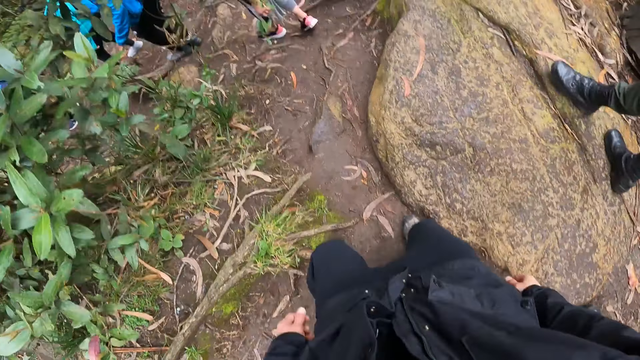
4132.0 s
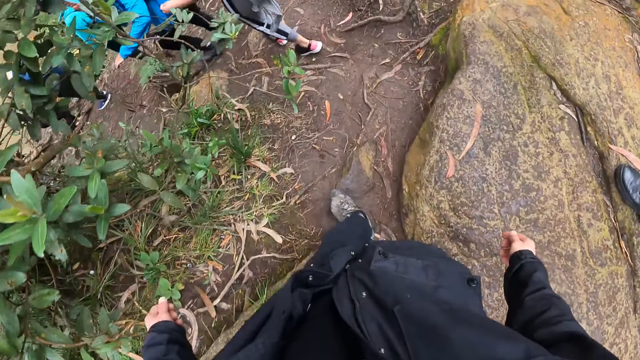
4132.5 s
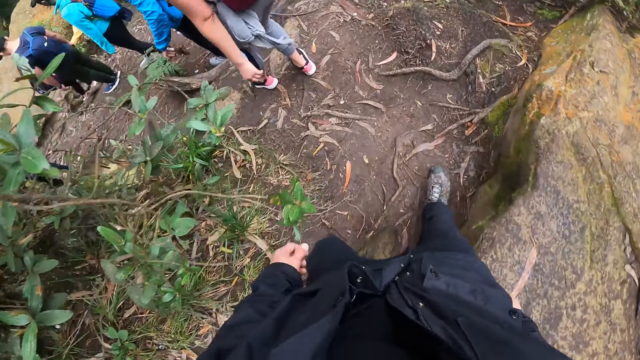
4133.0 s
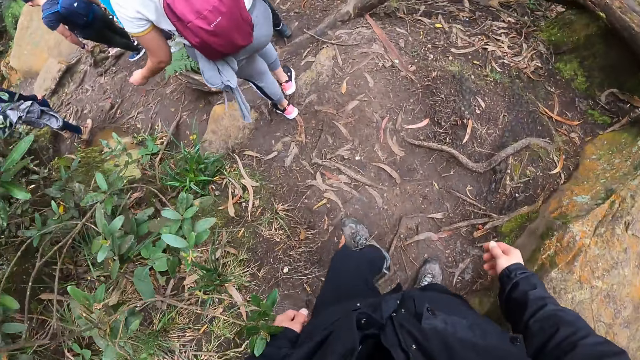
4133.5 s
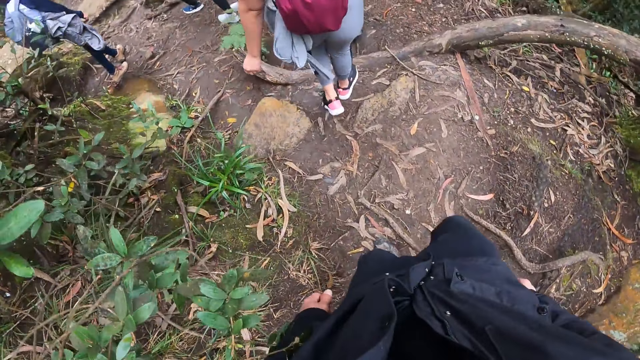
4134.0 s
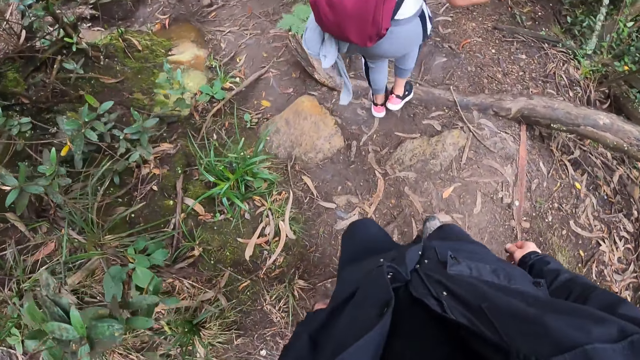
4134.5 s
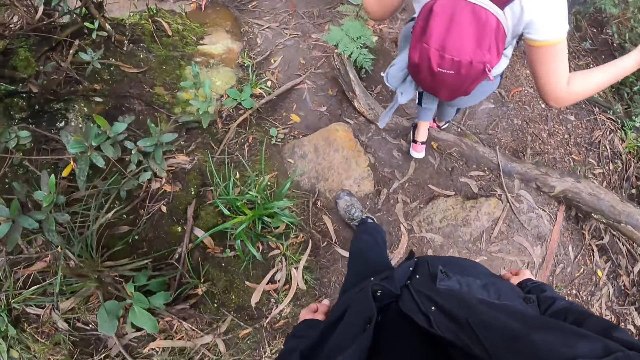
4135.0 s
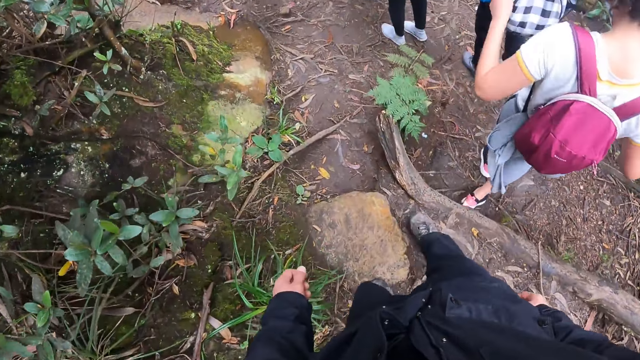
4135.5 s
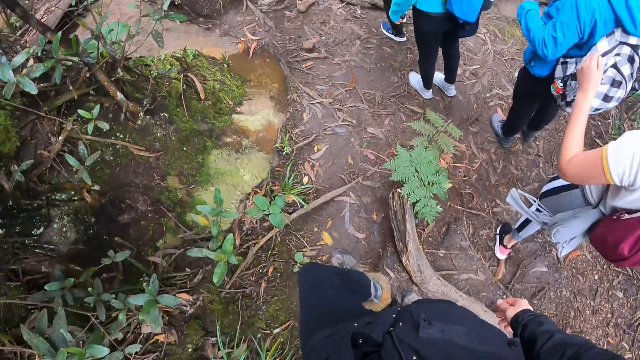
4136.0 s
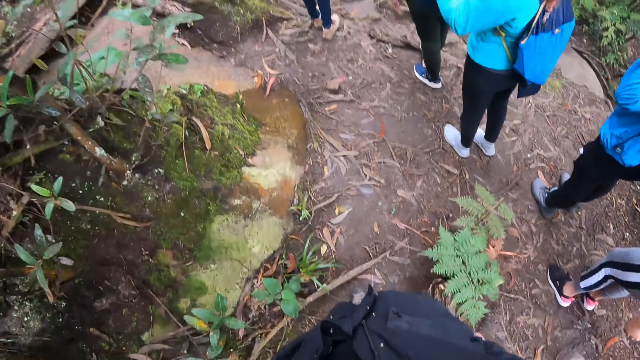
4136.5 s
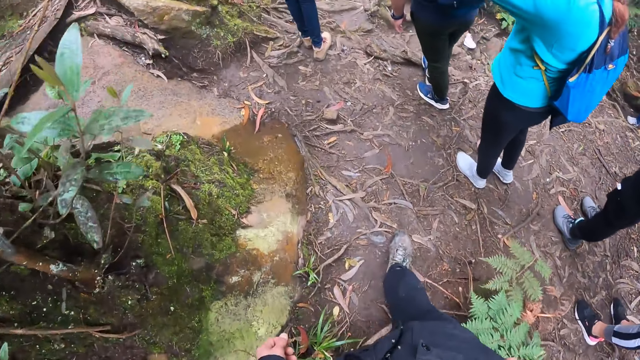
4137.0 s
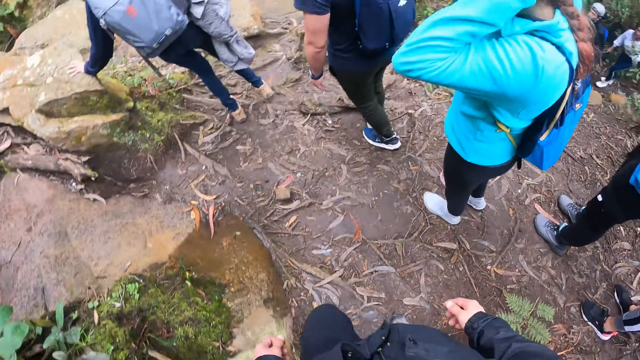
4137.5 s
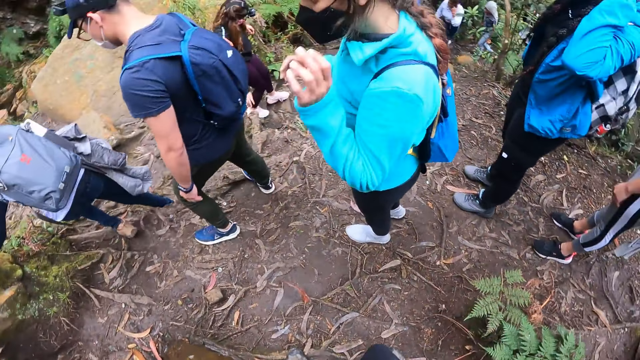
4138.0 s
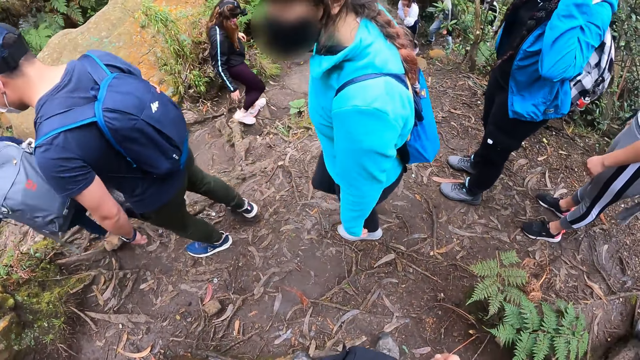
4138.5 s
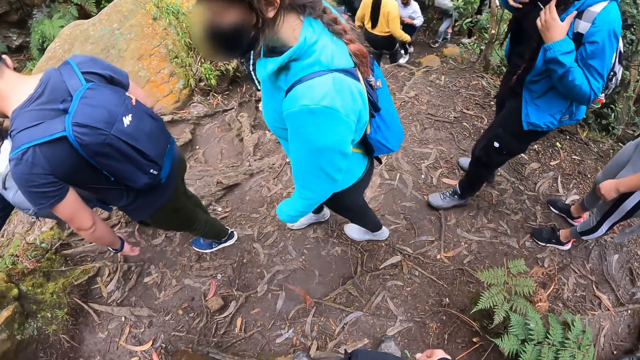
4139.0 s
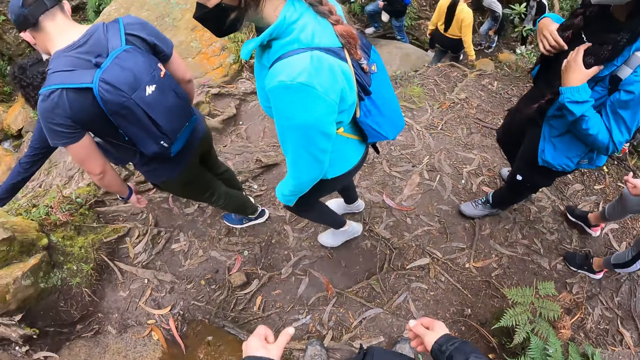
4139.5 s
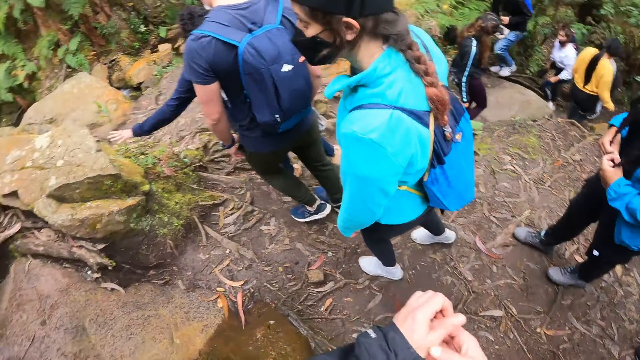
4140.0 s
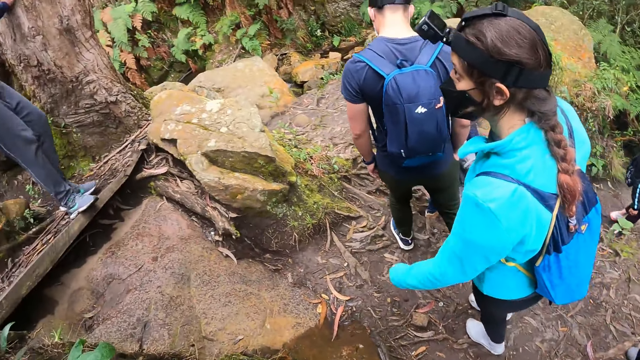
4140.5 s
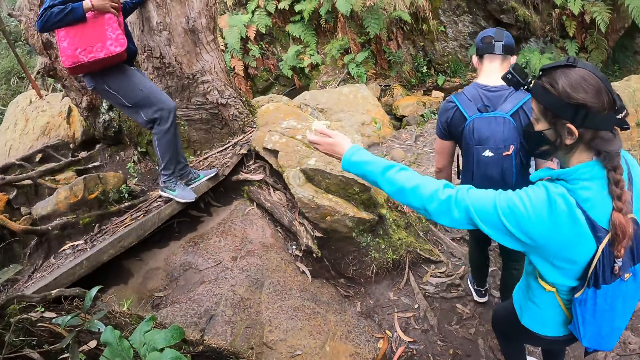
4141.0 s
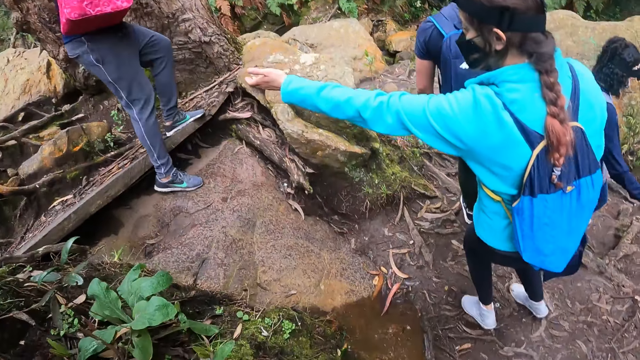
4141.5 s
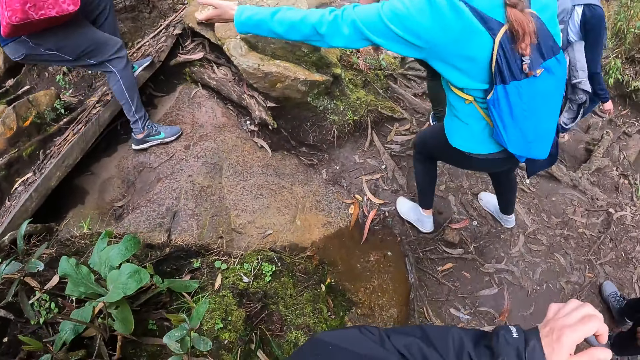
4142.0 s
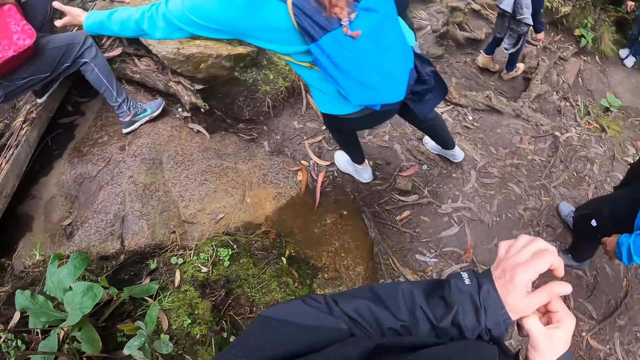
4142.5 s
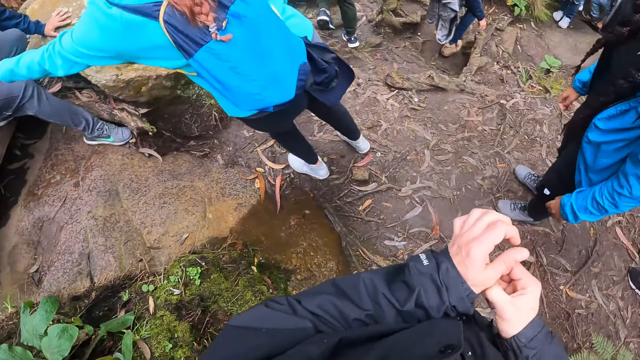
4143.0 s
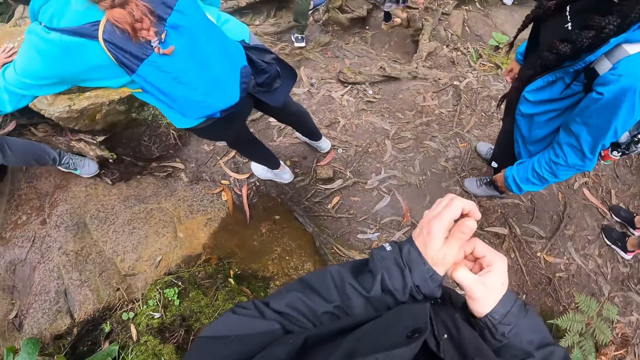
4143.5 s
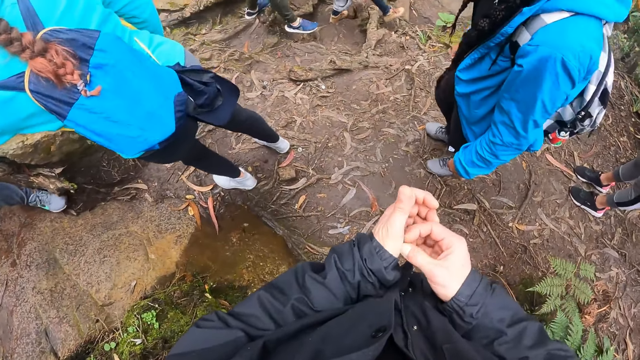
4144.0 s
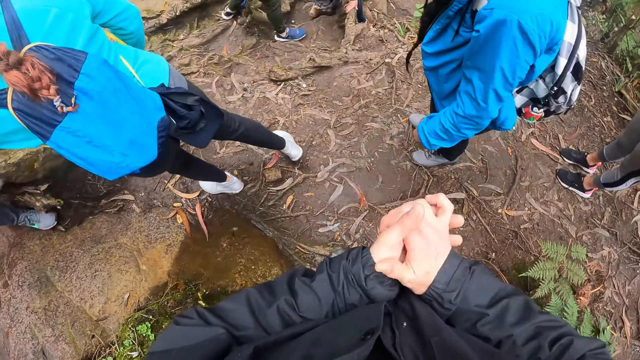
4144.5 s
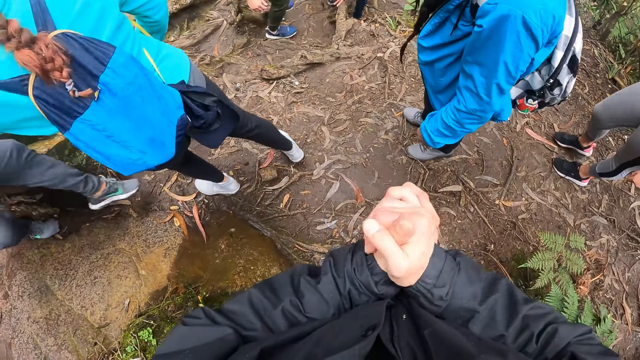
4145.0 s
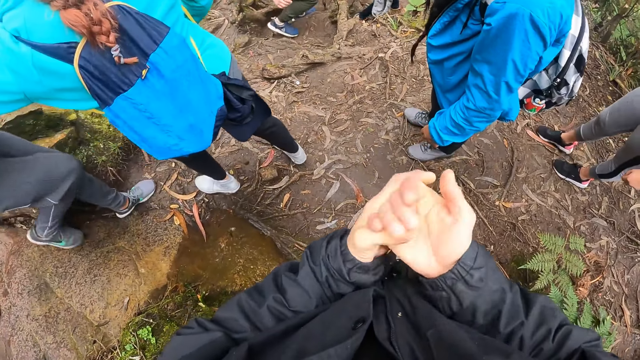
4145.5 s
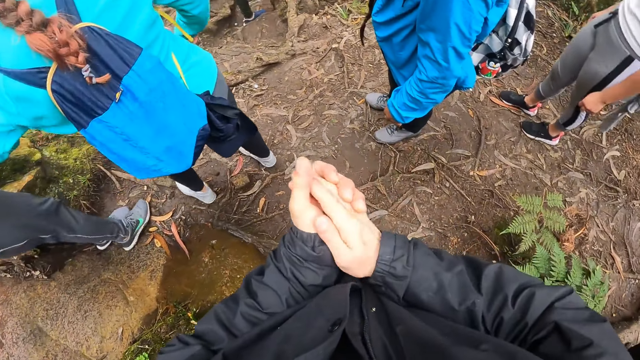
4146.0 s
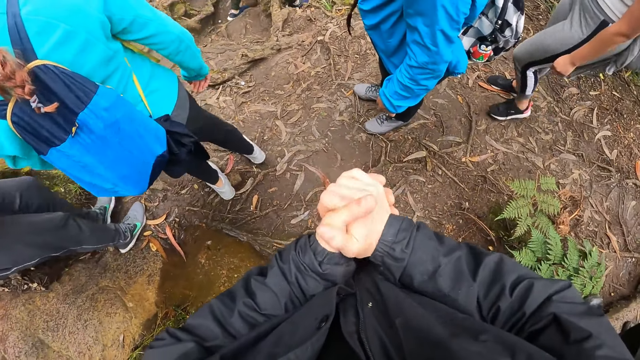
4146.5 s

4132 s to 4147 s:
A woman puts both hands on her face mask. Another woman touches her hair with both hands. The first woman stretches her left hand. The camera wearer touches his hand.

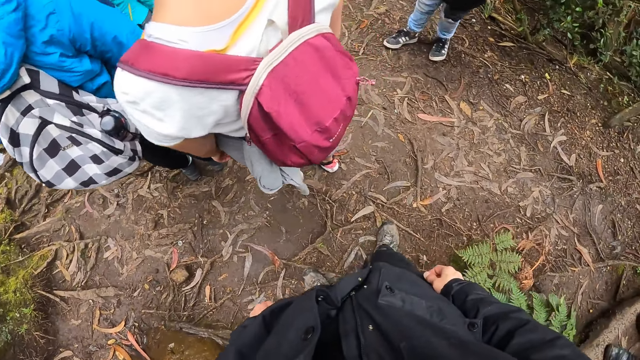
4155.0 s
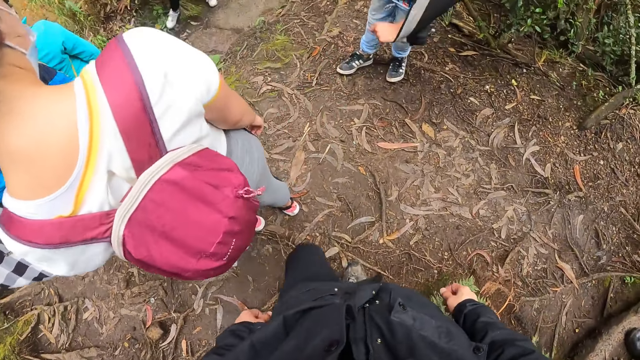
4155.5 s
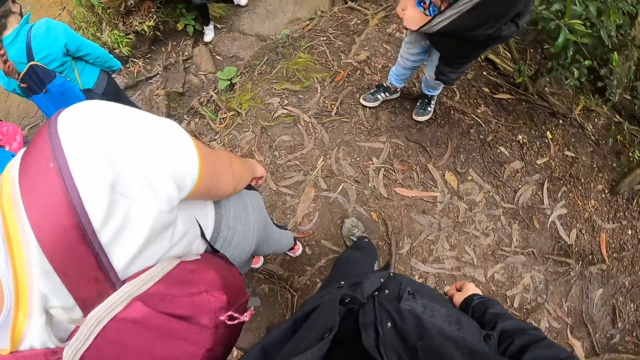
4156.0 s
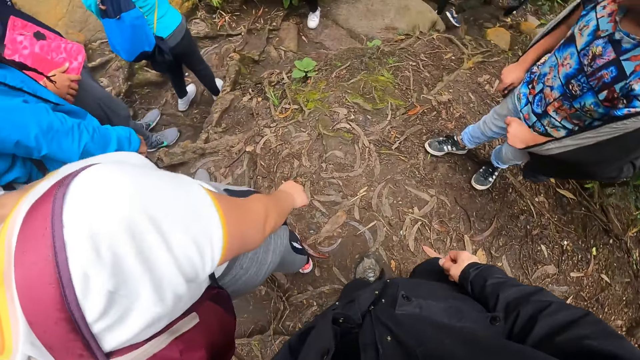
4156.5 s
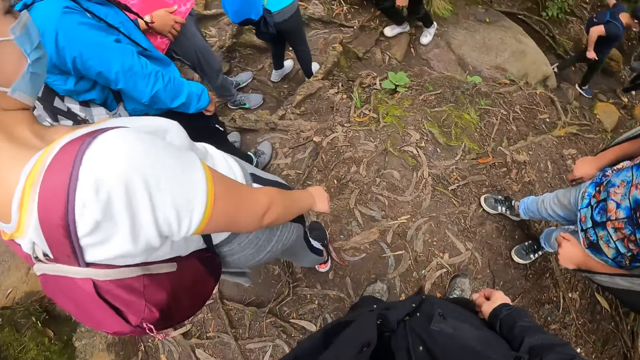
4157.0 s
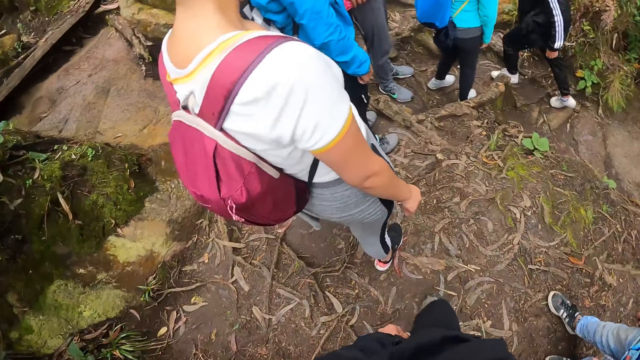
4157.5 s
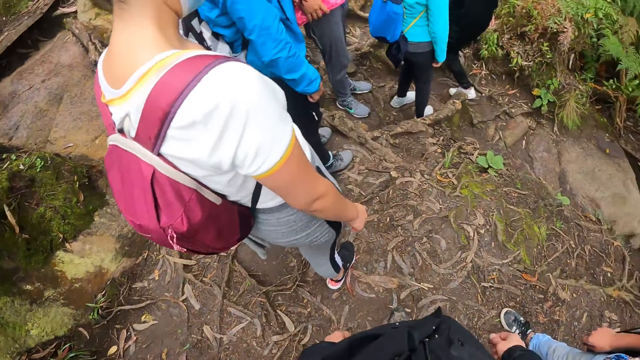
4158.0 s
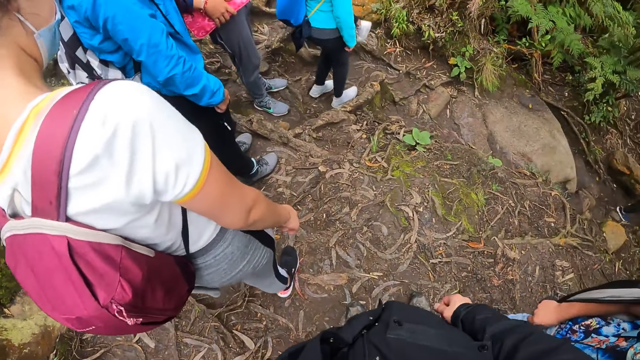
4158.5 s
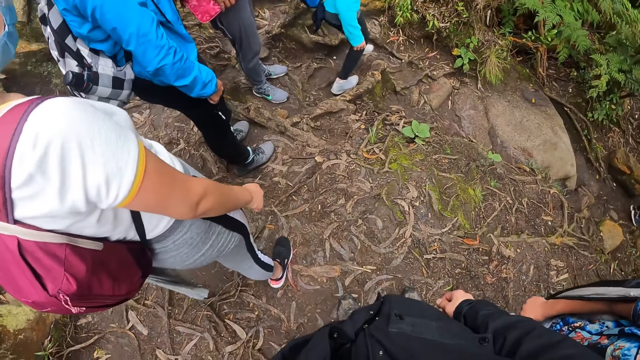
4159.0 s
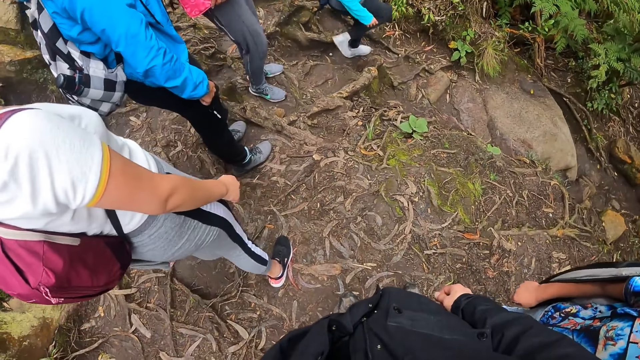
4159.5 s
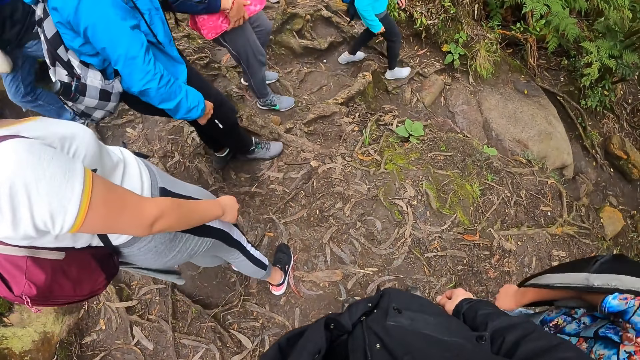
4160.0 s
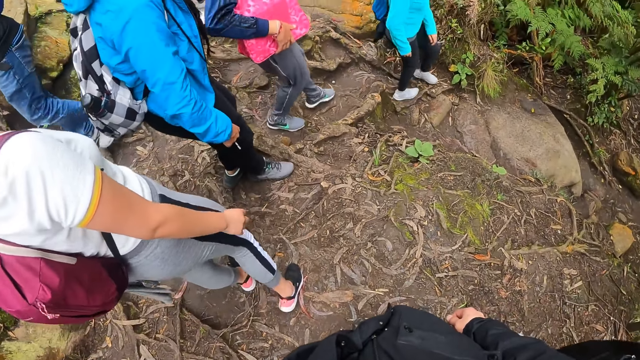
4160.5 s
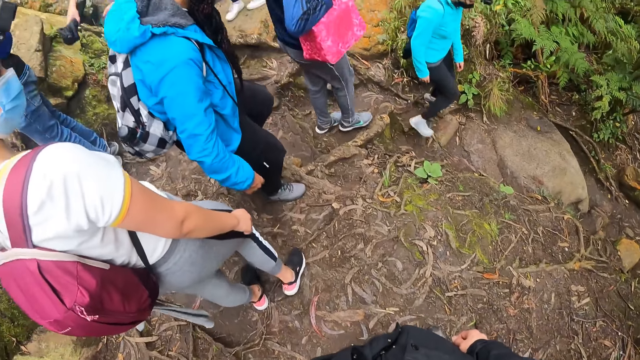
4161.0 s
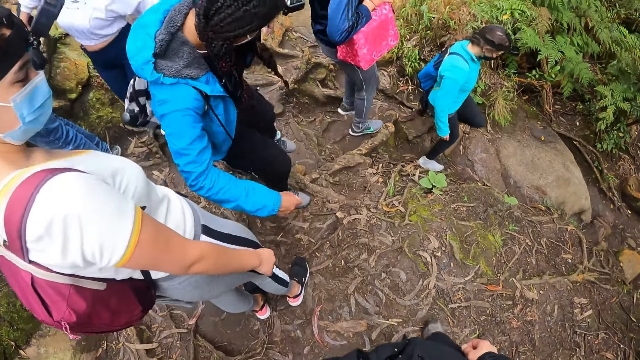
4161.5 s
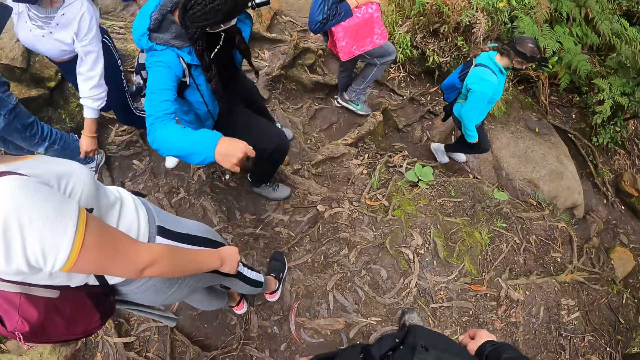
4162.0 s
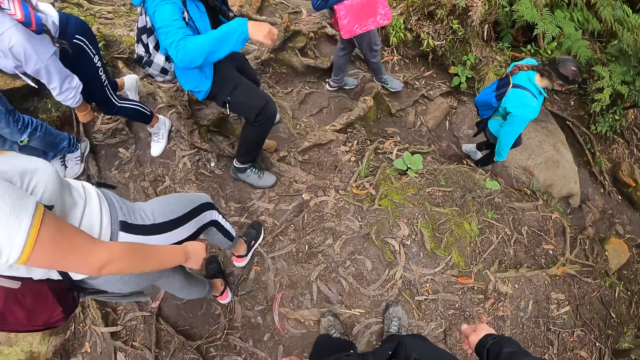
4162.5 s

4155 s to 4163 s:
The camera wearer walks.
